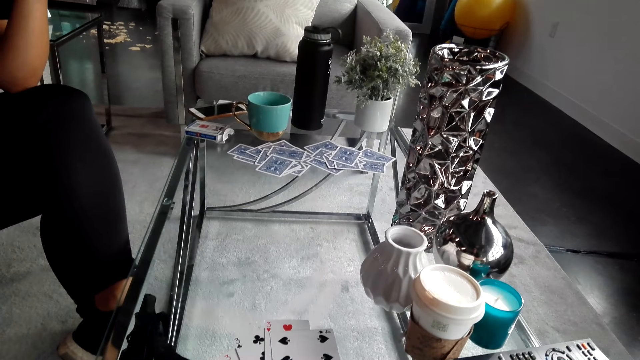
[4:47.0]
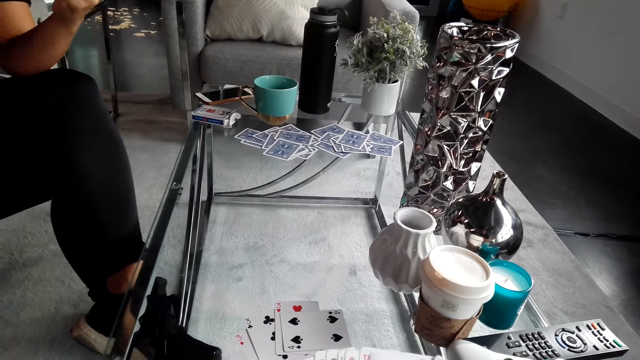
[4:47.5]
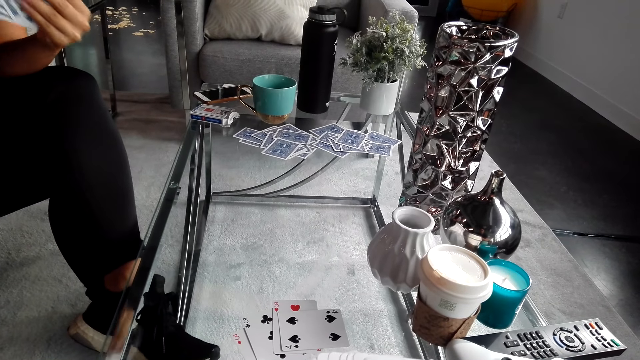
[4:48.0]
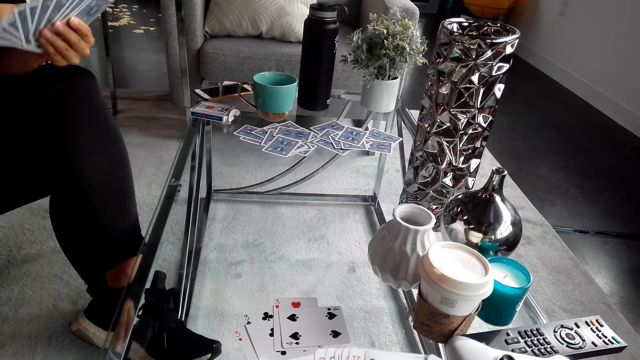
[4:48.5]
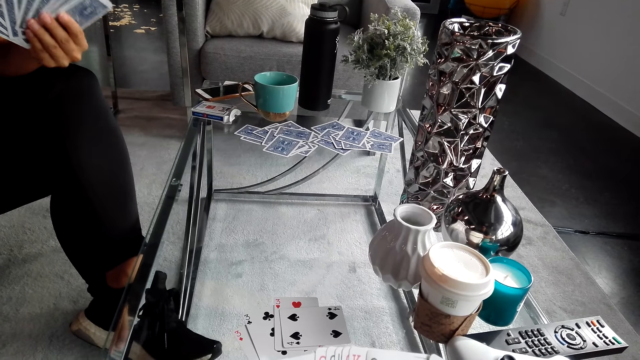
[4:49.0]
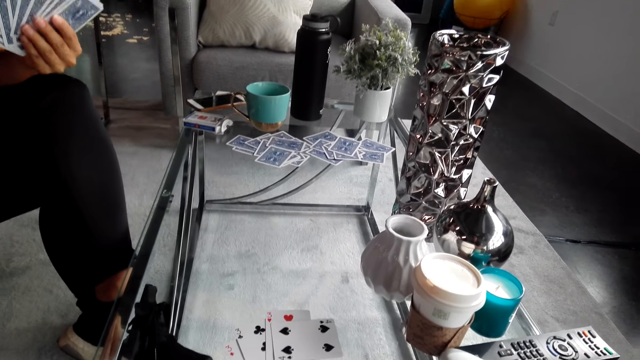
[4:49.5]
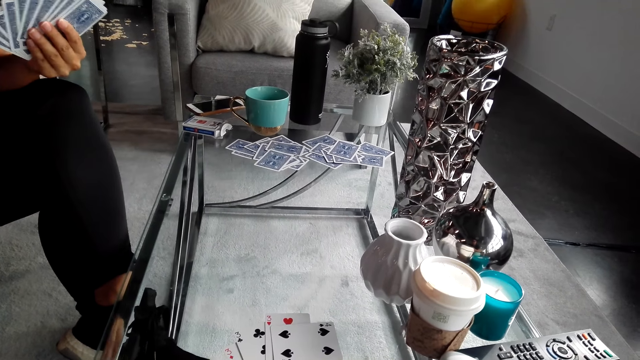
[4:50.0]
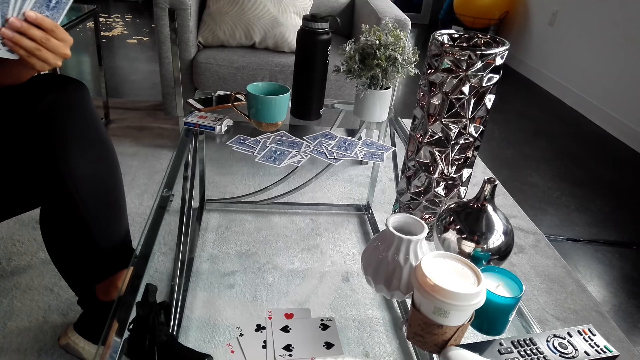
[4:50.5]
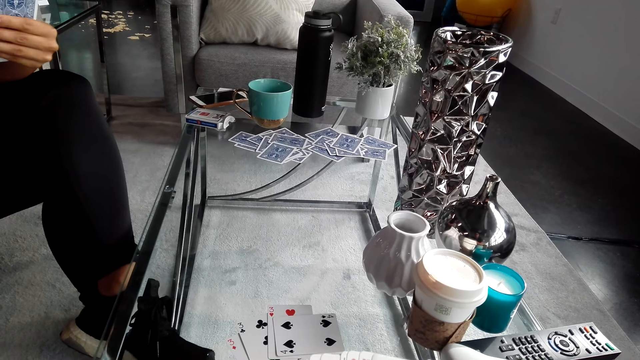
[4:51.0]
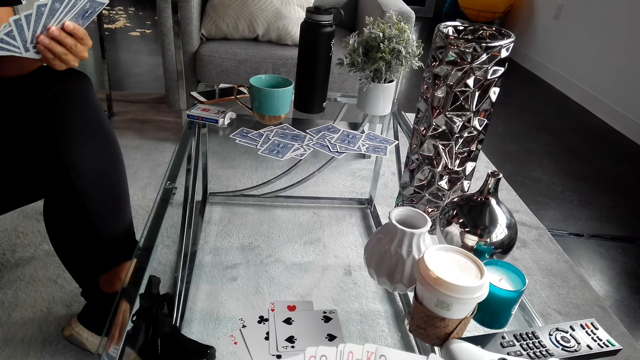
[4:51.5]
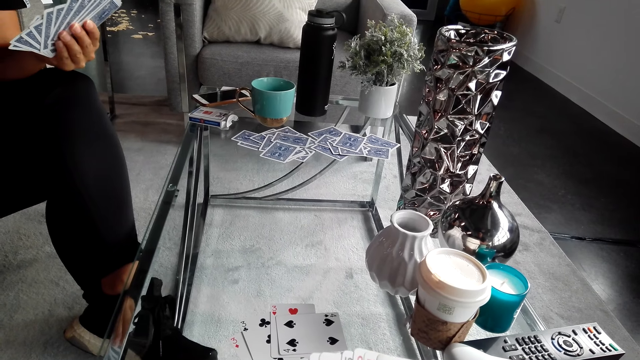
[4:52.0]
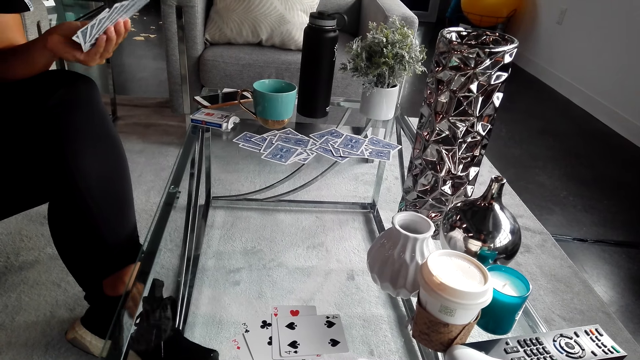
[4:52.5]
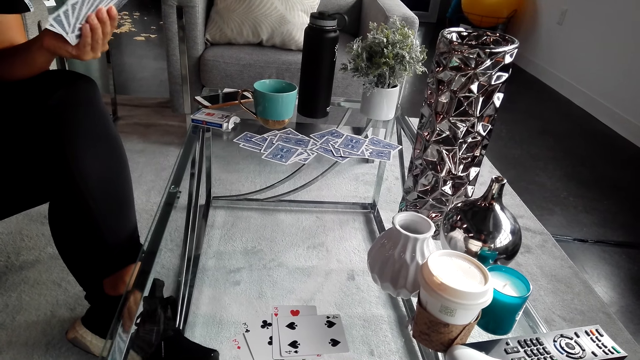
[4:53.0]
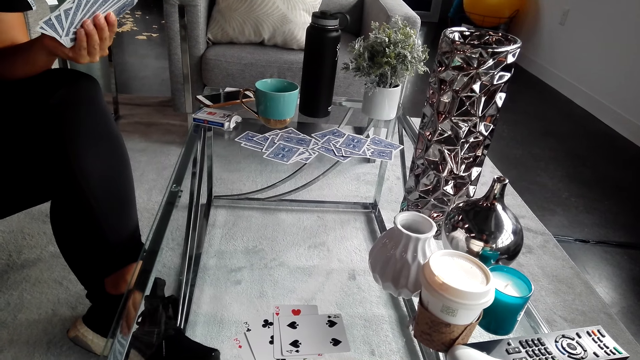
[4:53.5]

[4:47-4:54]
A woman converses with the camera wearer. The woman holds playing cards.

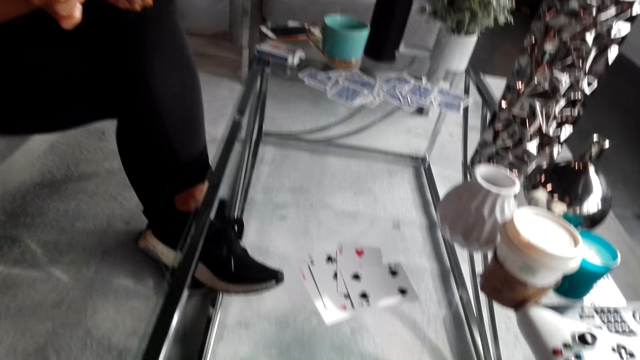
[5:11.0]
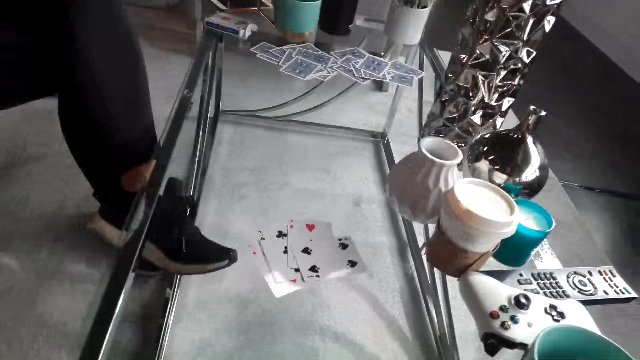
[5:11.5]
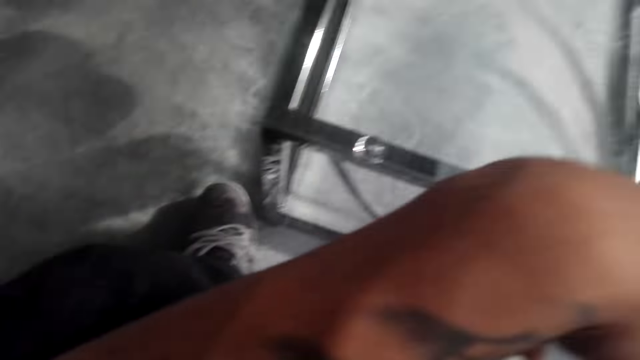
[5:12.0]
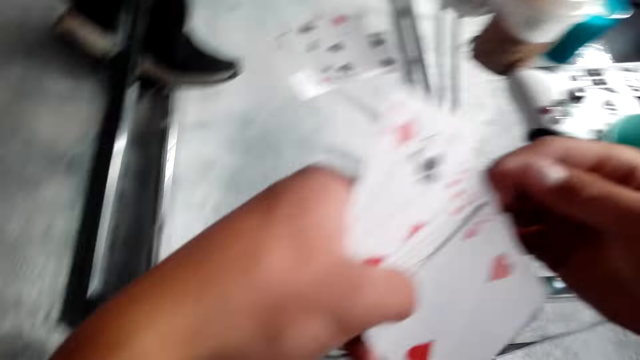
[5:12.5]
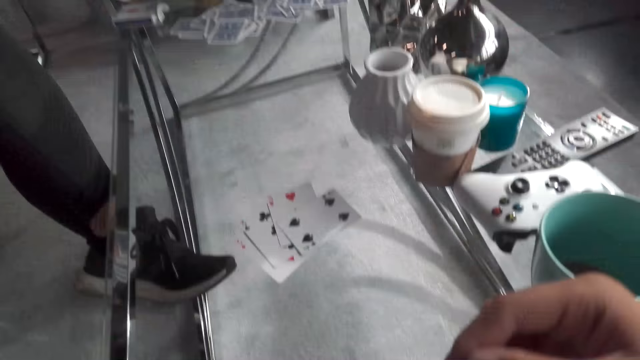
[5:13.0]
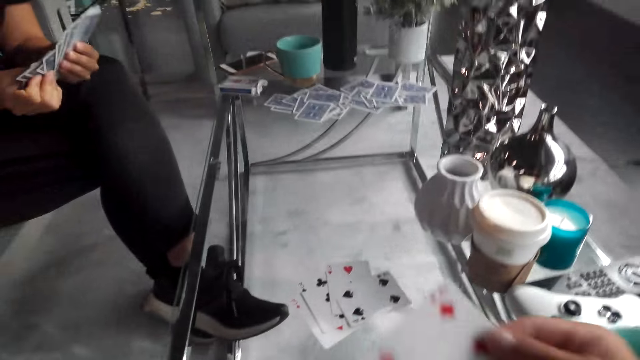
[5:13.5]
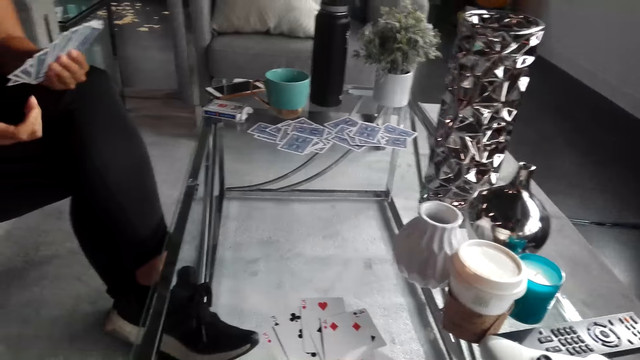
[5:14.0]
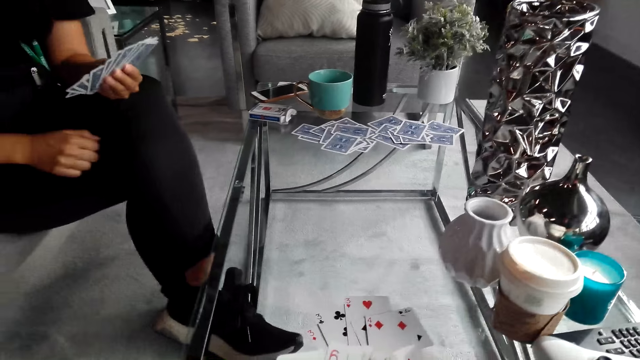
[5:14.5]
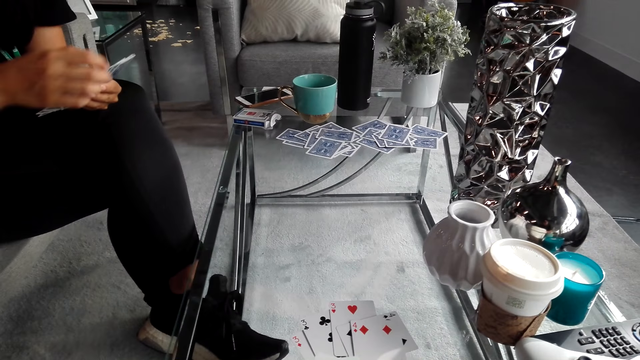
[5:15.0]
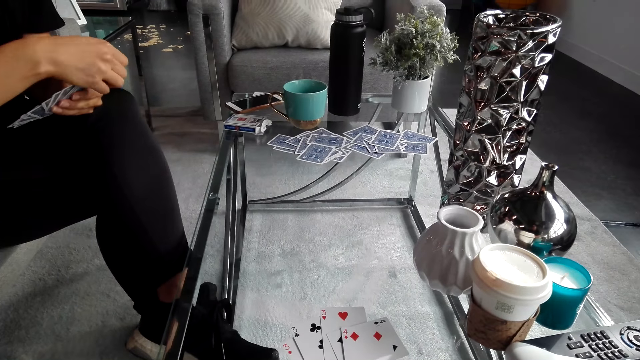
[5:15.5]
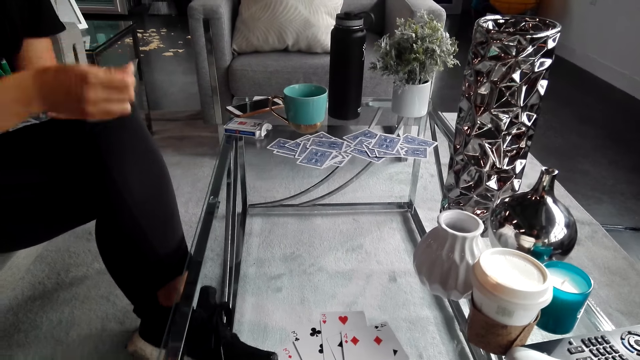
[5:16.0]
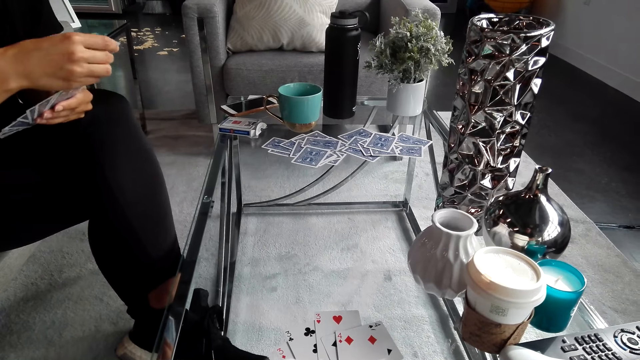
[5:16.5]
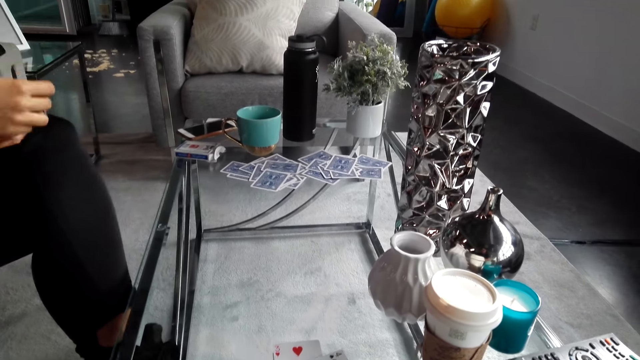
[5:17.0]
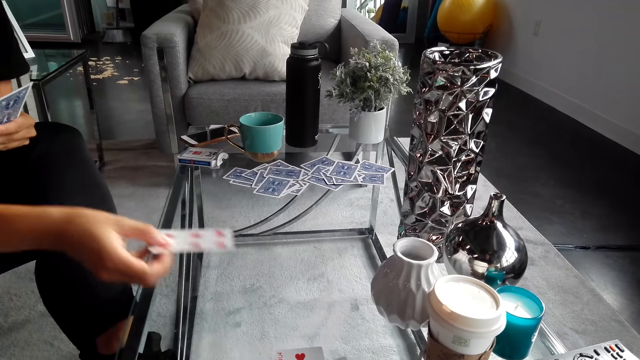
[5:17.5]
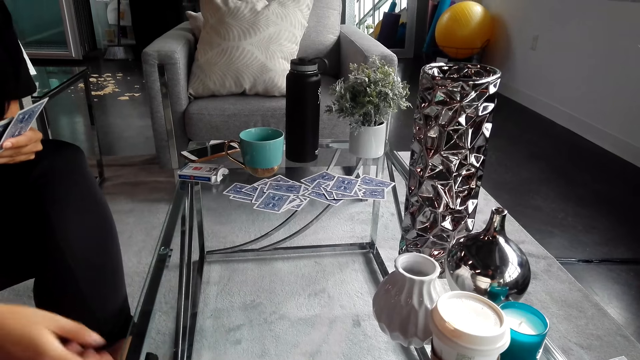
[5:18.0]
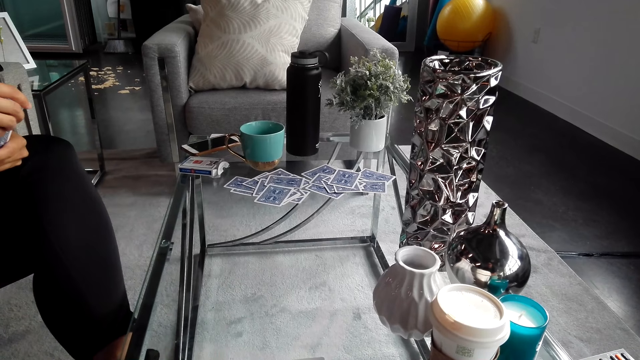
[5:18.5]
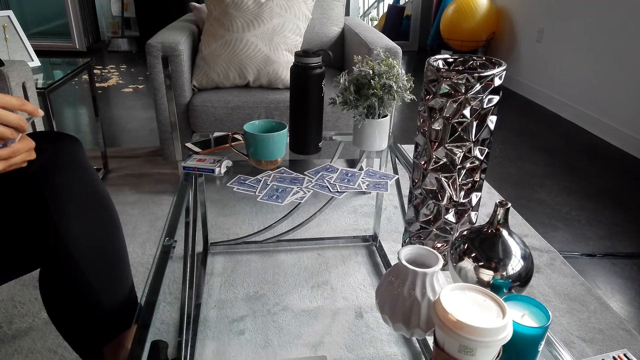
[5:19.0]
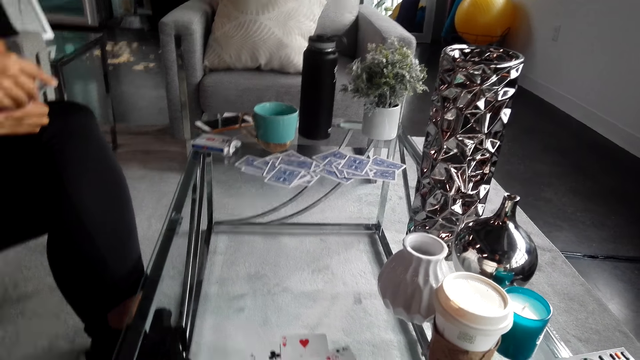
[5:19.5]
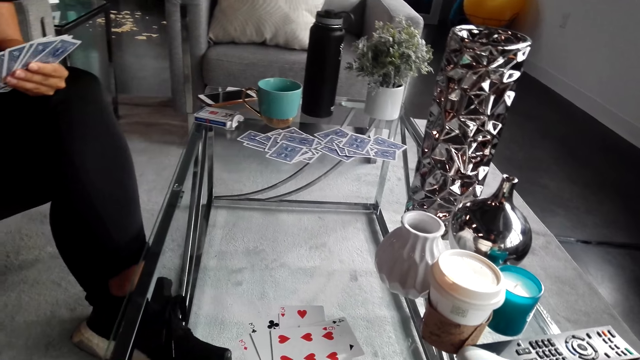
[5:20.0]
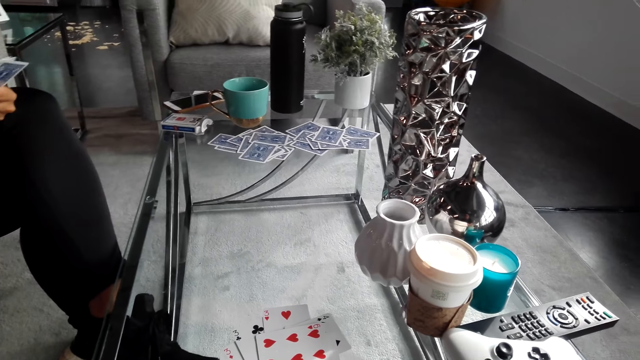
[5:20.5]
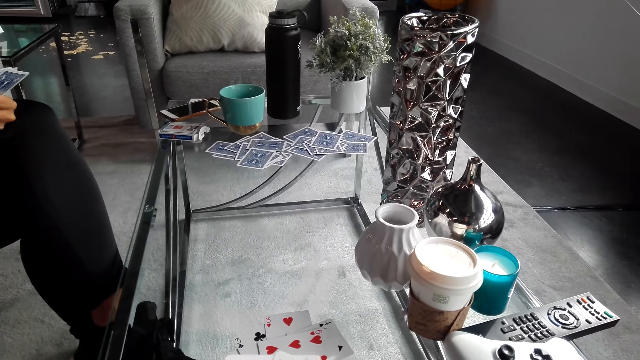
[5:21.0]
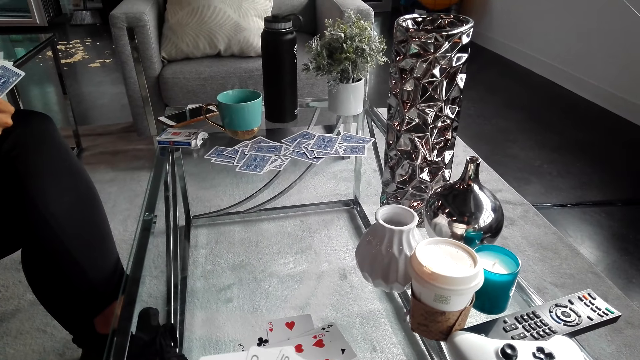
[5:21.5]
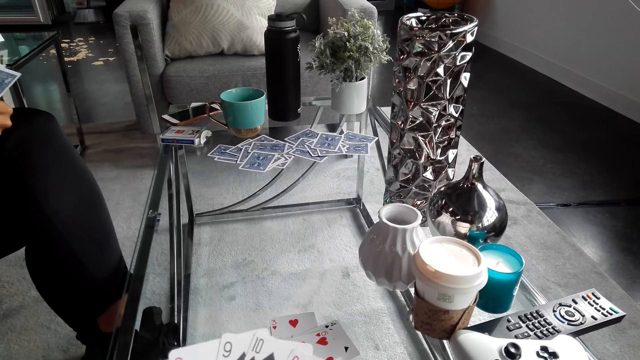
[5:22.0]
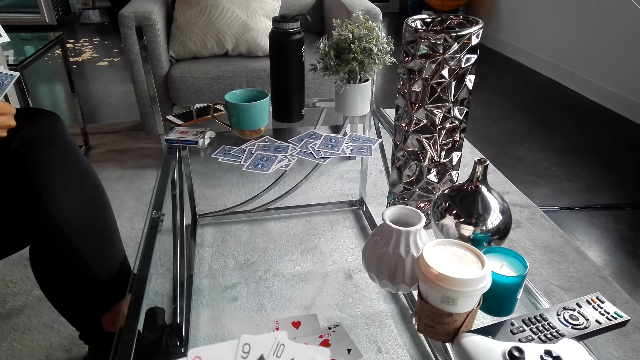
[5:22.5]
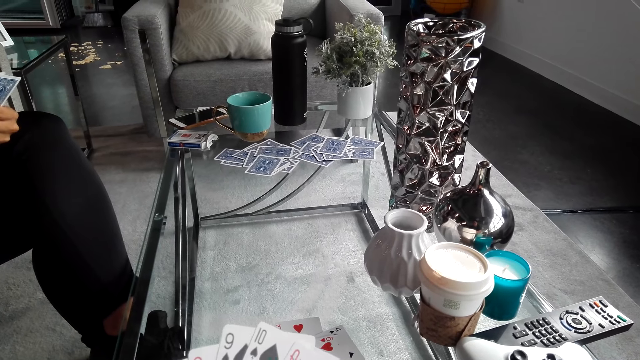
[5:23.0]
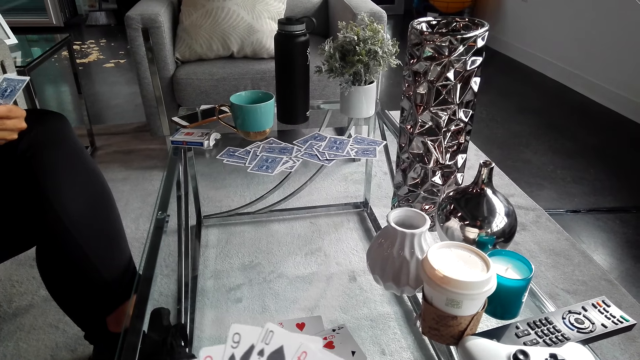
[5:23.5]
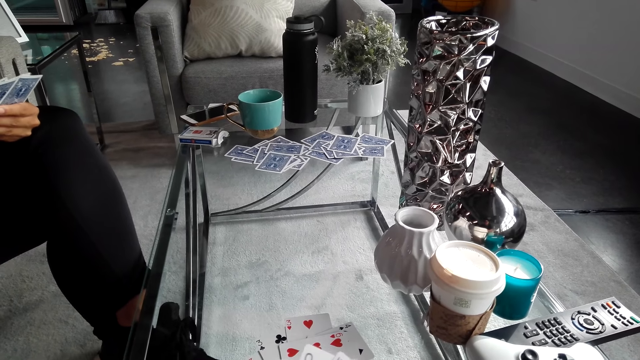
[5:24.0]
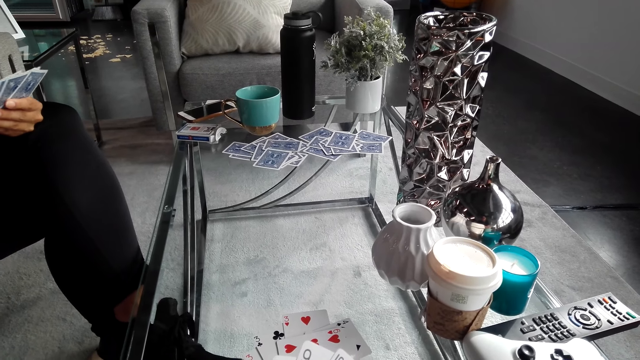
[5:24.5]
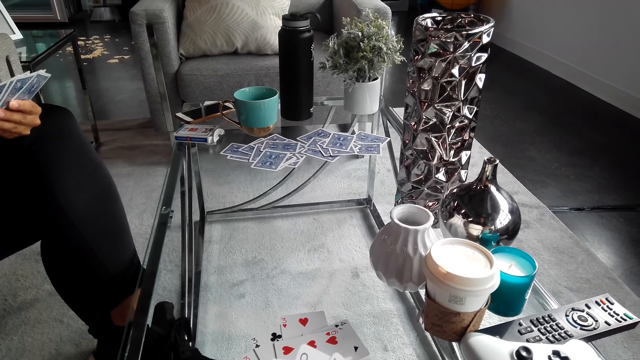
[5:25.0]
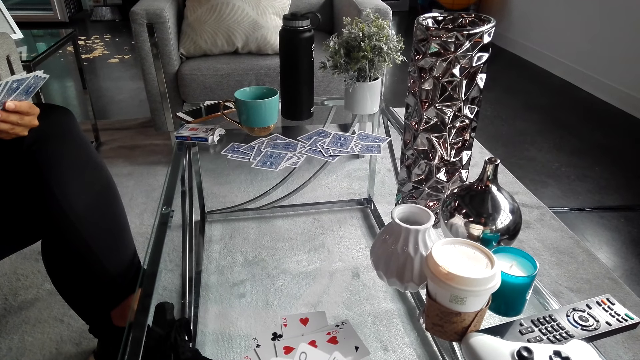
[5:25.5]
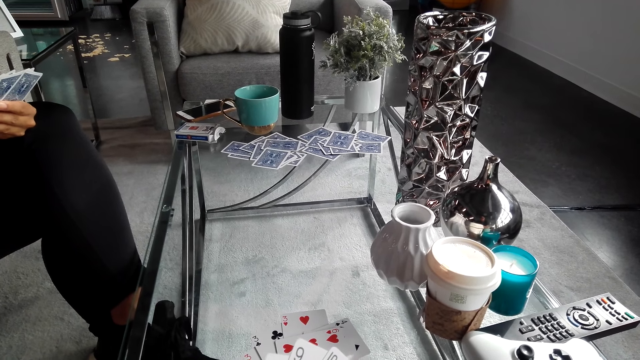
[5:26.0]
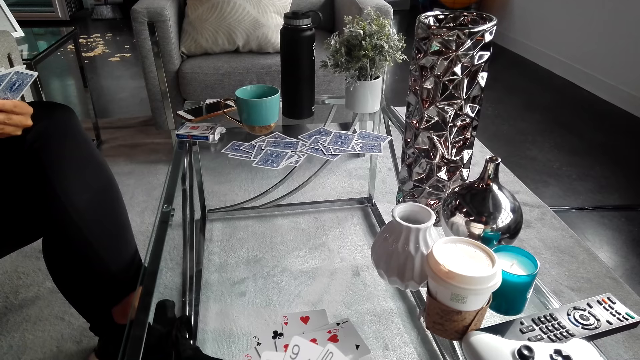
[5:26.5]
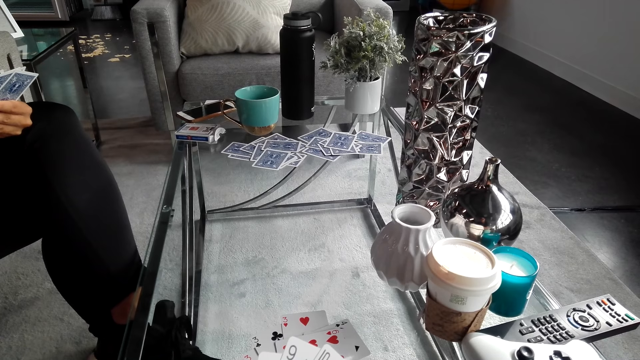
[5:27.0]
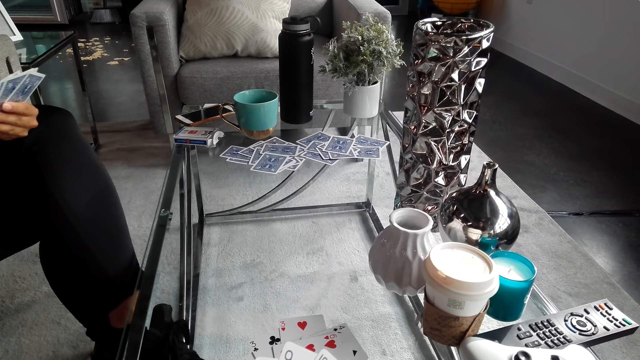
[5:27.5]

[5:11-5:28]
The camera wearer turns around. They put the card on the table. A woman converses with the camera wearer. The woman puts playing cards on the table. The camera wearer turns around, holds playing cards, and converses with the woman.
